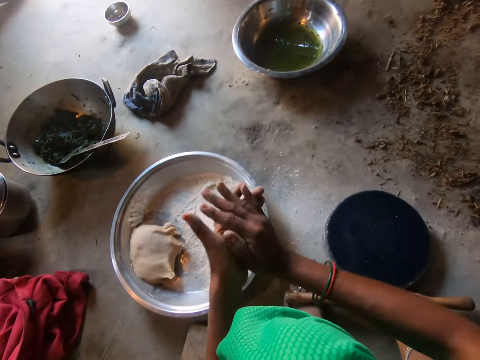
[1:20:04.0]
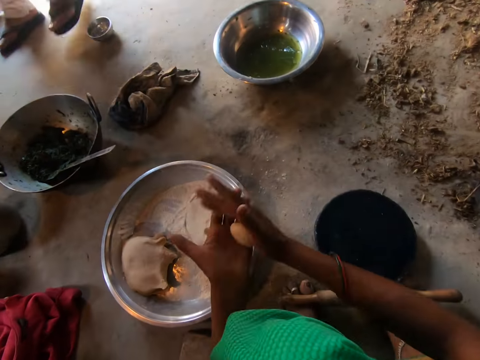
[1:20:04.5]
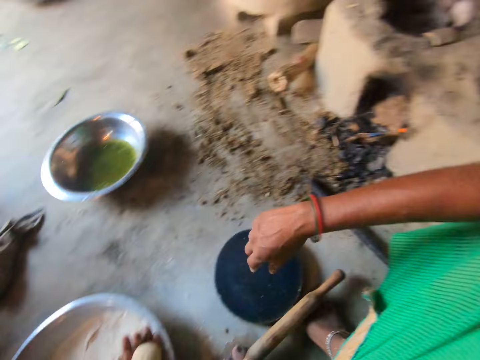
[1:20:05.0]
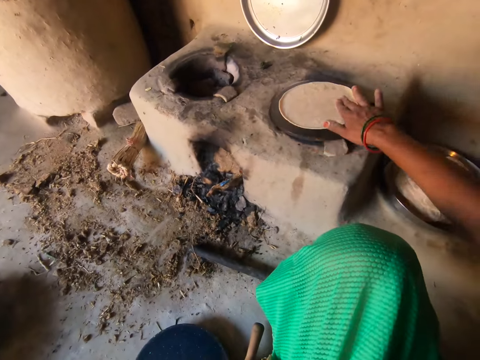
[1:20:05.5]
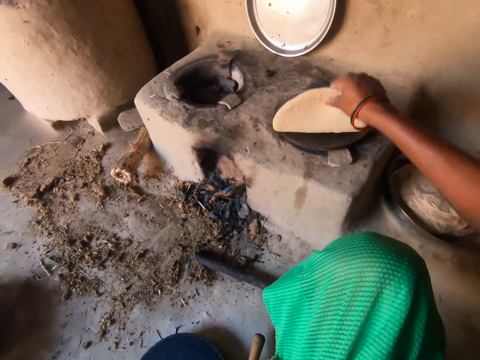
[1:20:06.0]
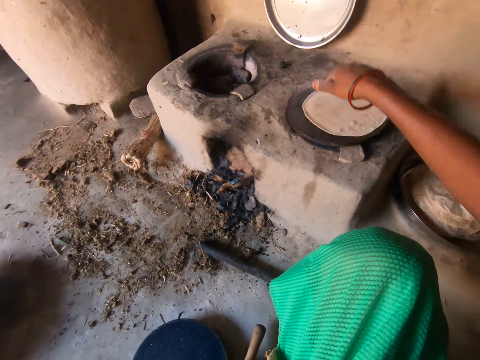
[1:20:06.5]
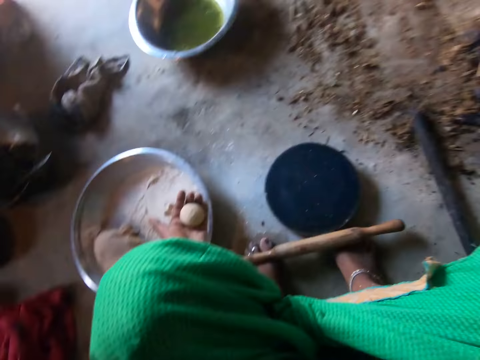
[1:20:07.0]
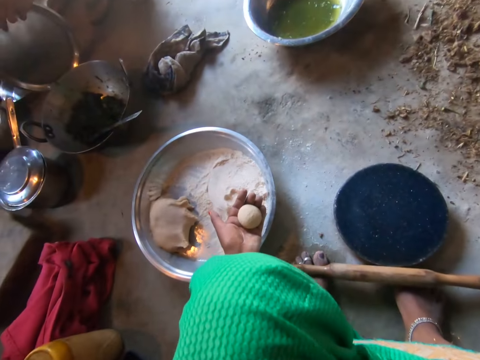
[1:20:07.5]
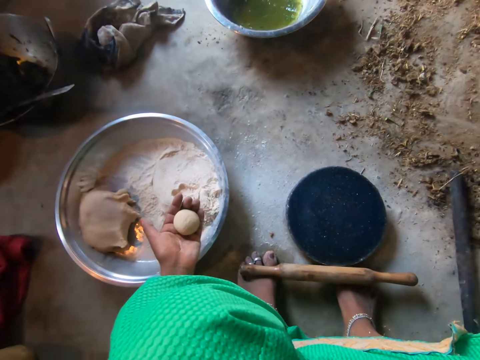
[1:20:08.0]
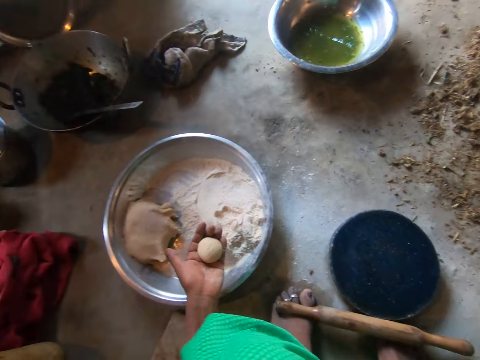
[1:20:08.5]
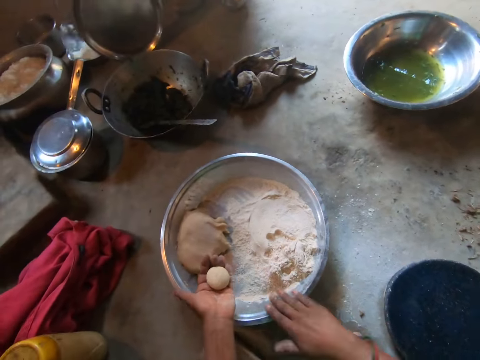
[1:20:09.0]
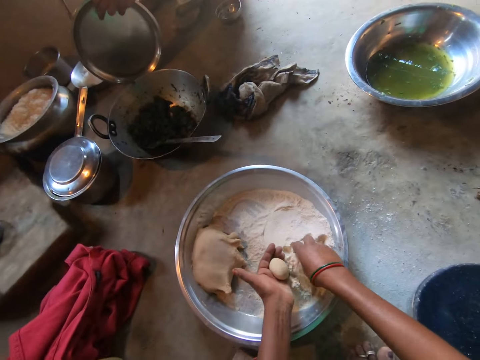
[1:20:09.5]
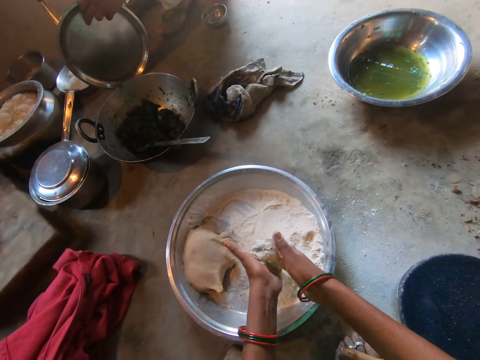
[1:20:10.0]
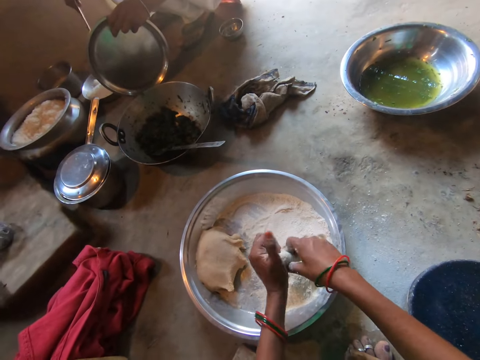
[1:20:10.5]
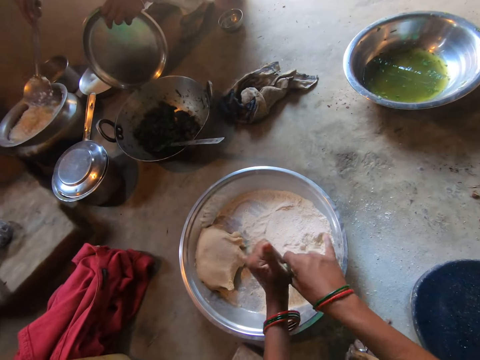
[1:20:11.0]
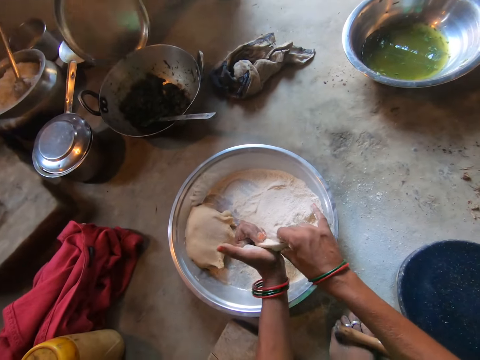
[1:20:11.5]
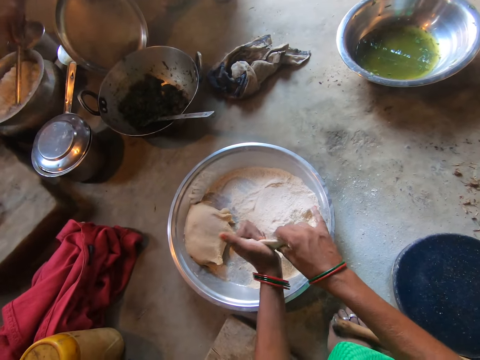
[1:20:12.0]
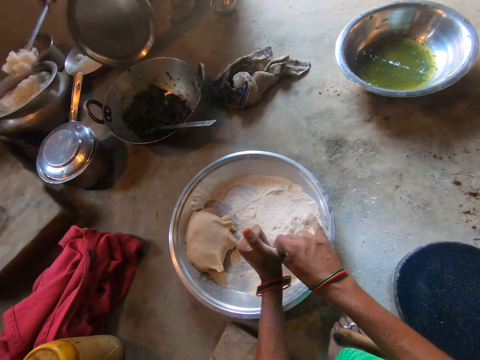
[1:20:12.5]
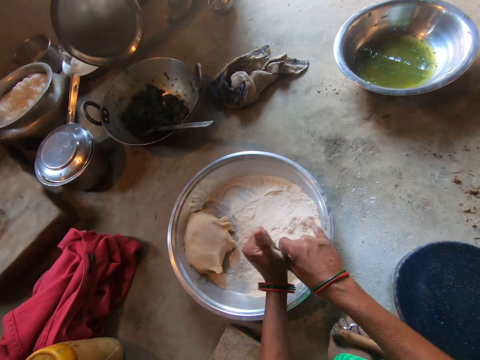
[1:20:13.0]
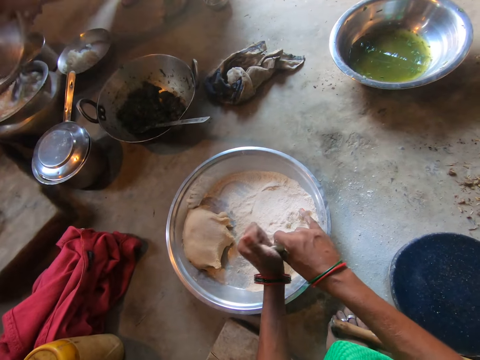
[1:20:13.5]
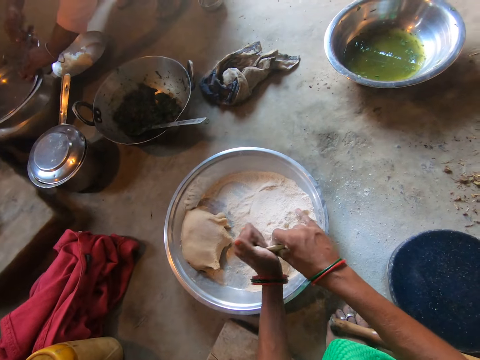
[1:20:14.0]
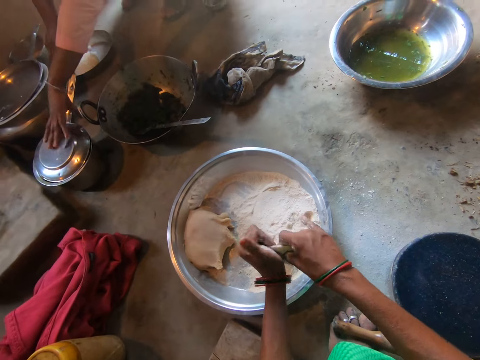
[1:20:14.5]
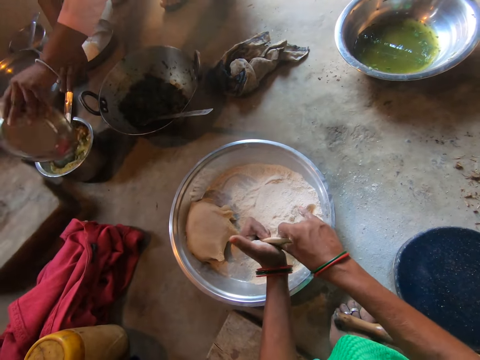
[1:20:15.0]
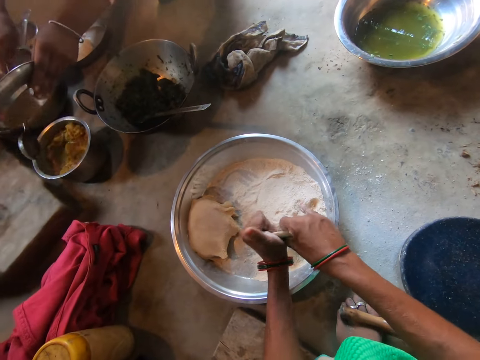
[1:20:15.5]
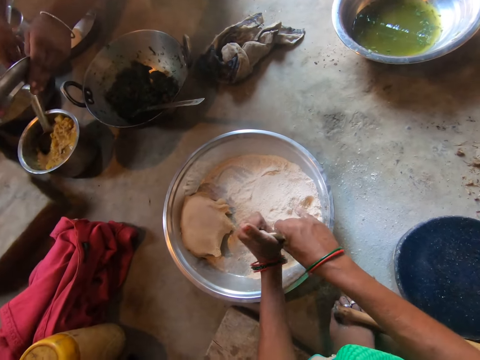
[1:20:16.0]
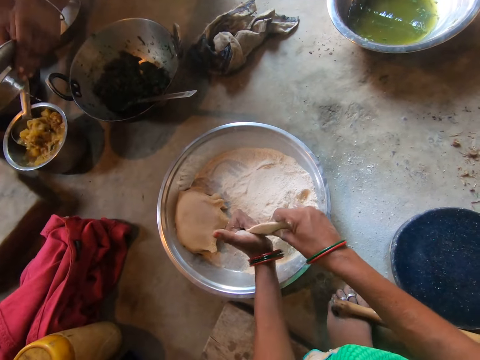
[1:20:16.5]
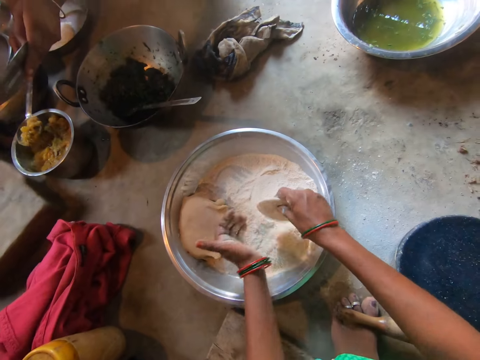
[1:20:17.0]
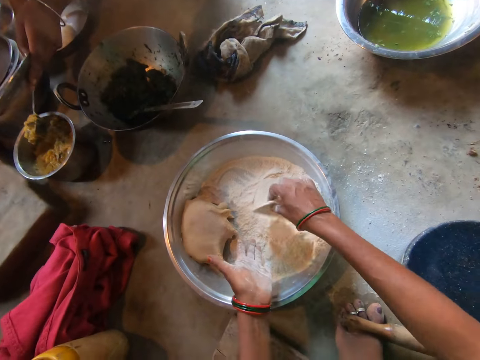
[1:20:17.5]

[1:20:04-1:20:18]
The camera wearer flips the dough on the griddle with her right hand. She sprinkles flour on the dough with her right hand. A woman serves rice from a pot to a bowl with a spoon in her right hand. The camera wearer shapes the dough with both hands. She rolls the dough round. The woman closes the pot with the cover in her left hand. The woman opens the pot with her left hand. The camera wearer serves soup on the rice with a spoon in her right hand.

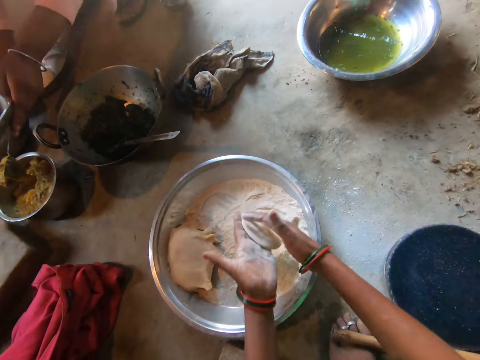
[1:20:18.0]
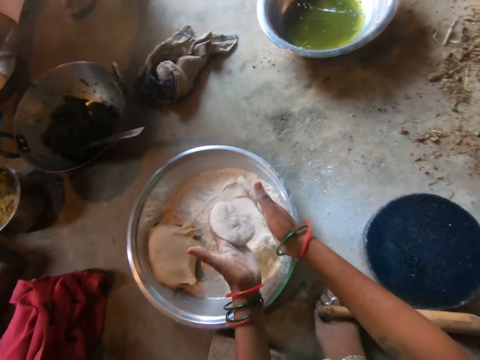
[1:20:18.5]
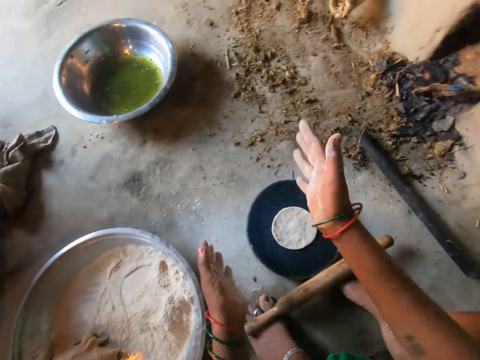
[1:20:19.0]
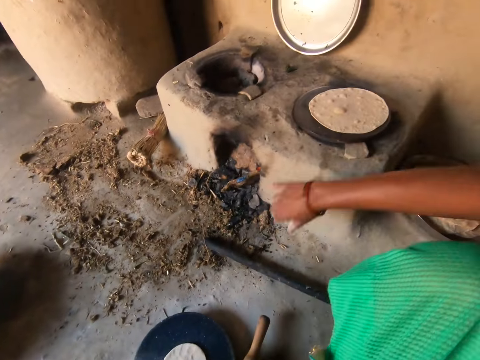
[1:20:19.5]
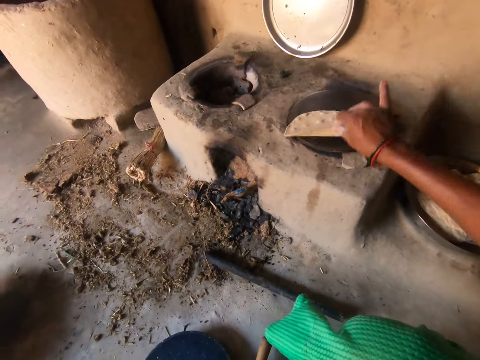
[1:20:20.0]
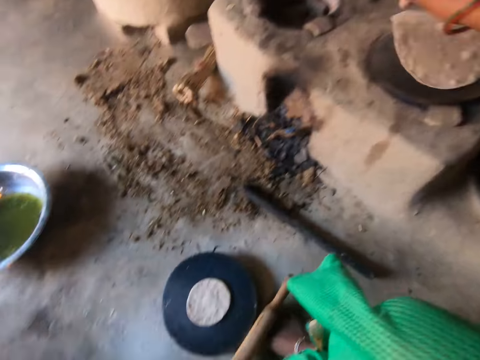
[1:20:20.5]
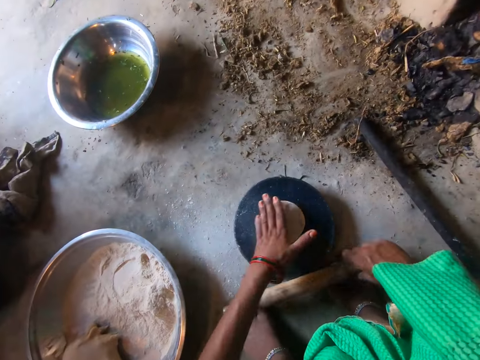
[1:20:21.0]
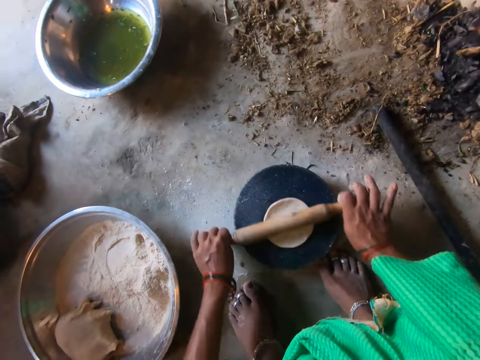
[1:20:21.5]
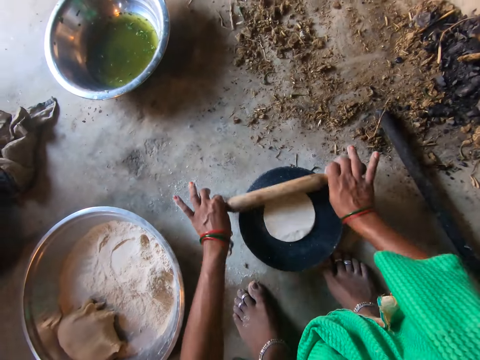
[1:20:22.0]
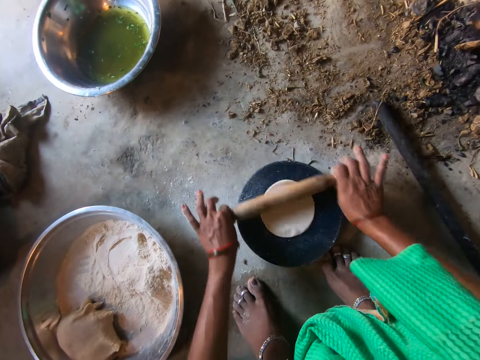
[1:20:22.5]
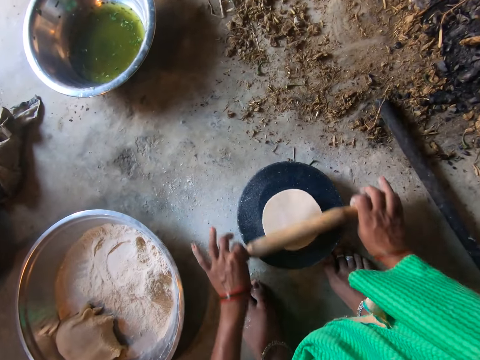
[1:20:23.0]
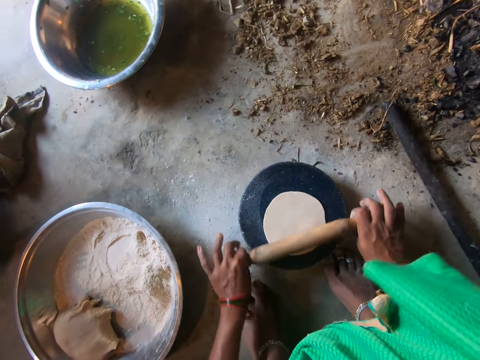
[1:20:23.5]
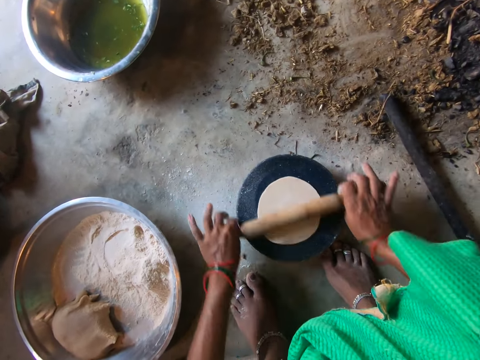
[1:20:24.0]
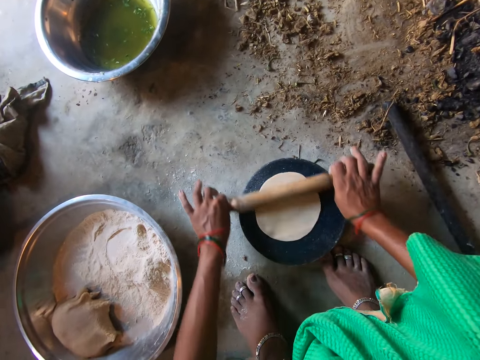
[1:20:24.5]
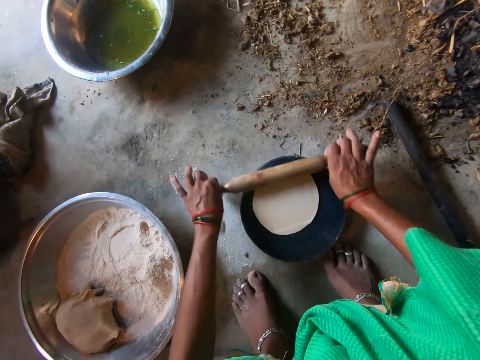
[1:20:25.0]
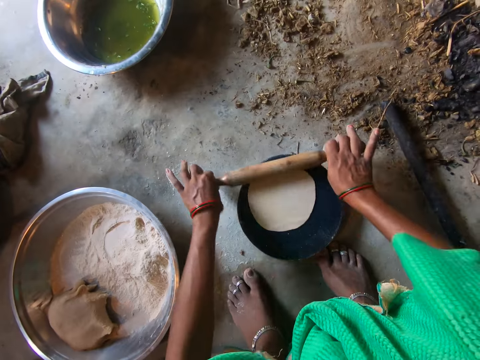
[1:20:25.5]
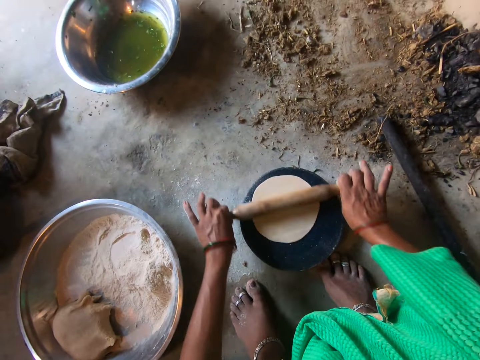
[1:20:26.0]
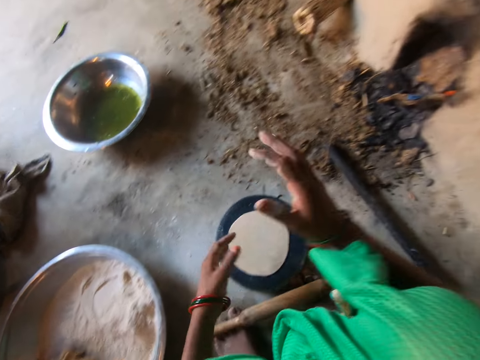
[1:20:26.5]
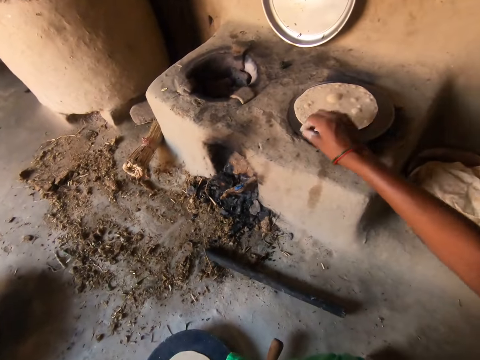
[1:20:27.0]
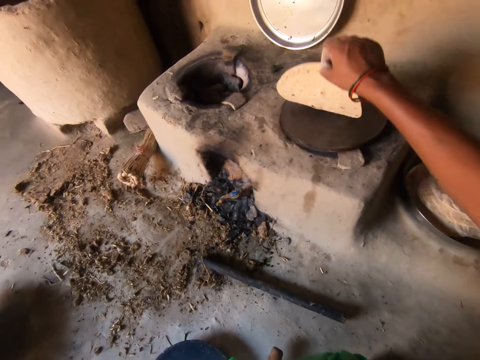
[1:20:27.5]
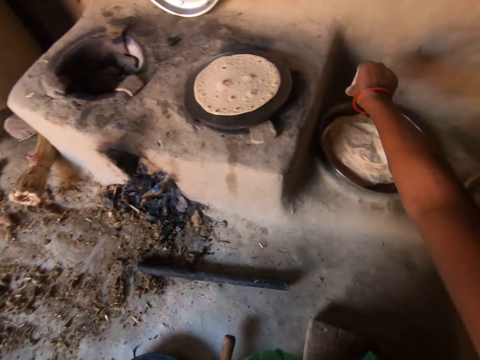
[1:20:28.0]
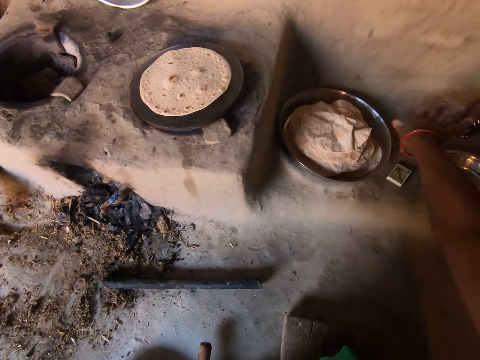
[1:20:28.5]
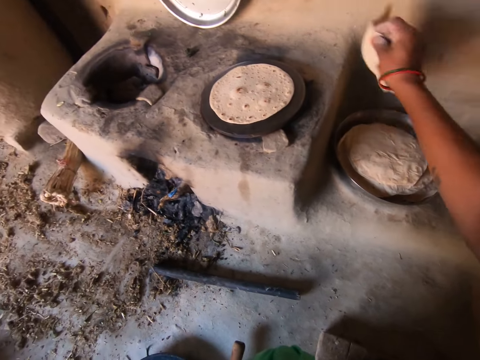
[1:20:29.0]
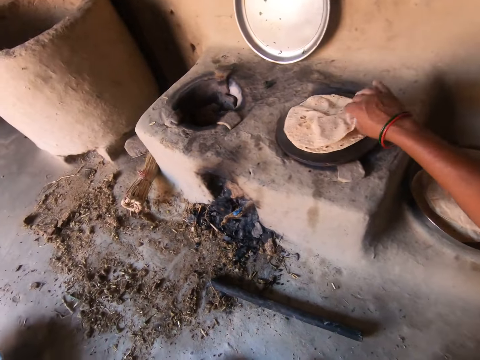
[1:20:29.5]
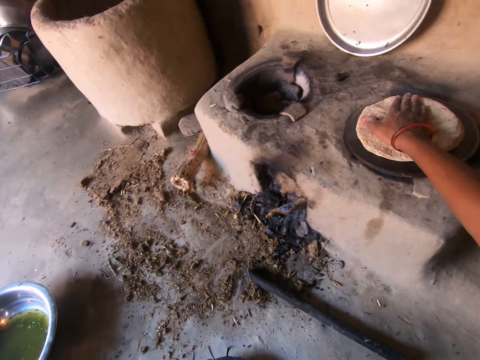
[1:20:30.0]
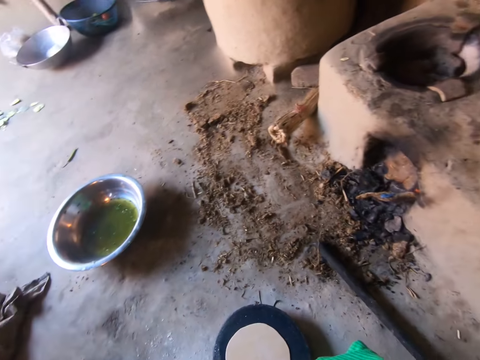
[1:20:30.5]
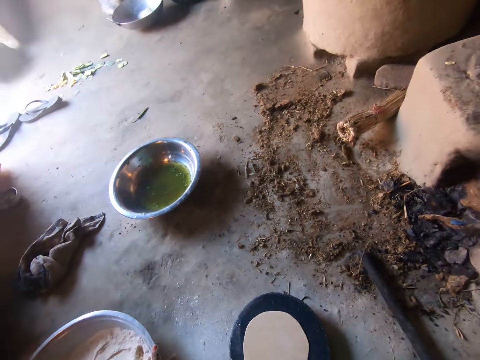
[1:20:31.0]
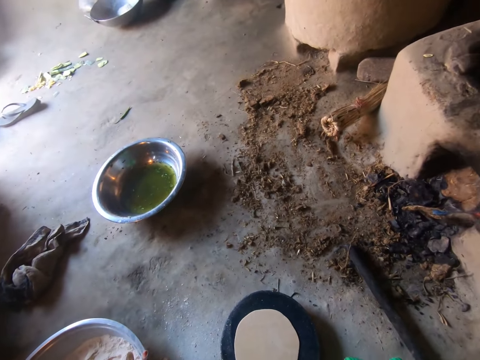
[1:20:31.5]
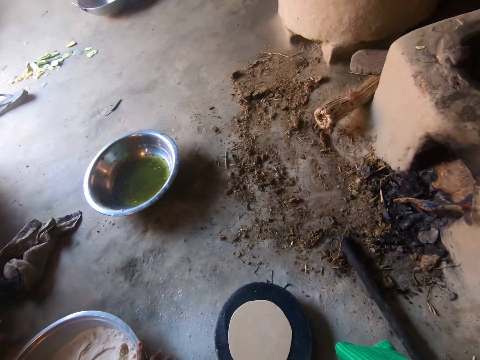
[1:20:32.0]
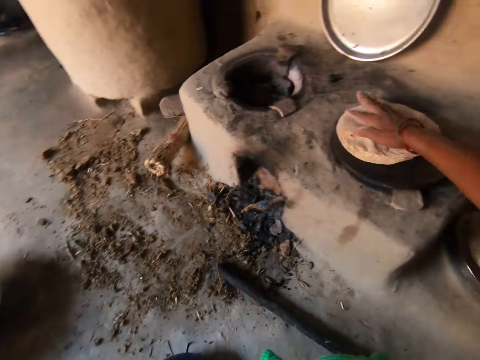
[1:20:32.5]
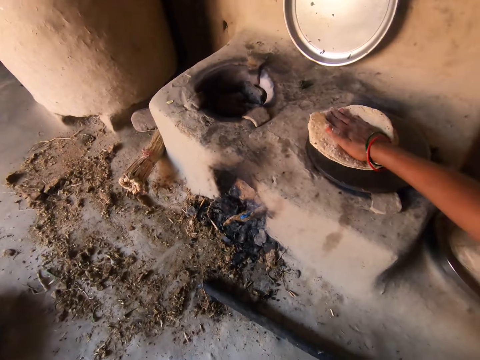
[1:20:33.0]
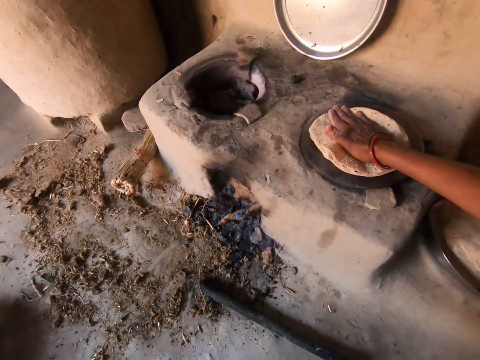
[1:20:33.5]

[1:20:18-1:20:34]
The camera wearer dusts the flour from her hands. She puts the dough on the board with her right hand. She flips the dough on the griddle with her right hand. She flattens the dough on the board with the rolling pin in both hands. She flips the dough on the griddle with her right hand. She moves a flat bread from the tray to the griddle with her right hand. She turns the flat bread on the griddle with her right hand.
